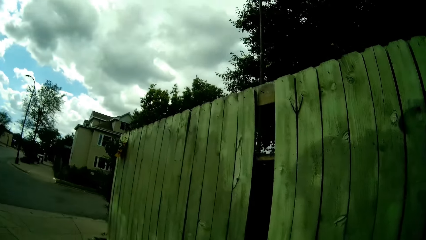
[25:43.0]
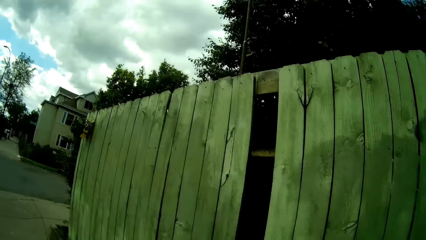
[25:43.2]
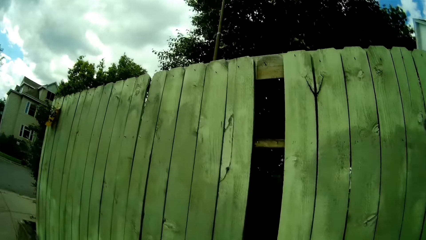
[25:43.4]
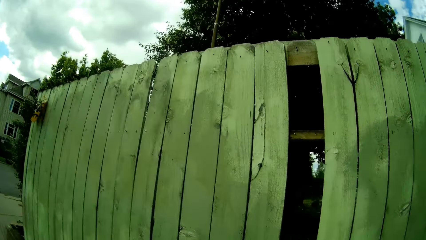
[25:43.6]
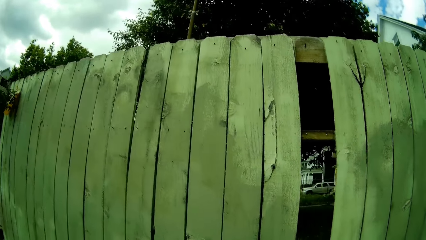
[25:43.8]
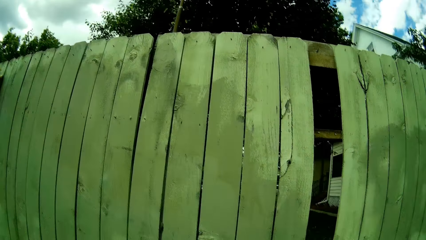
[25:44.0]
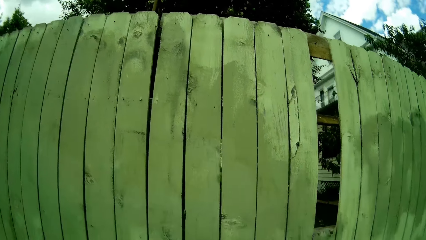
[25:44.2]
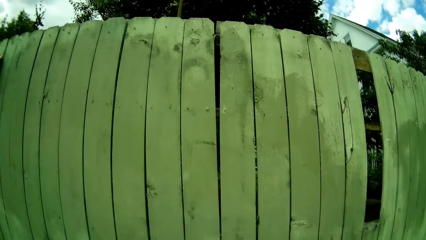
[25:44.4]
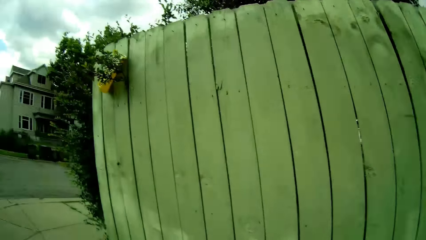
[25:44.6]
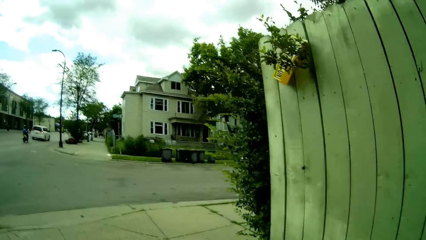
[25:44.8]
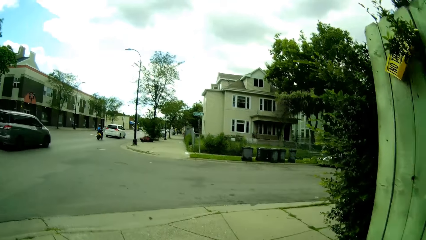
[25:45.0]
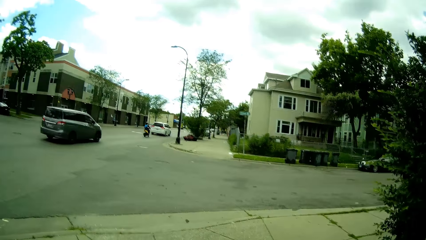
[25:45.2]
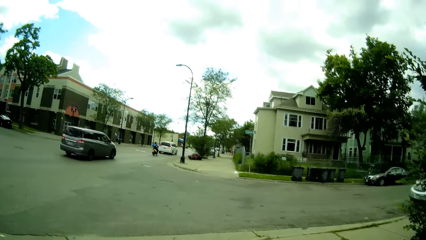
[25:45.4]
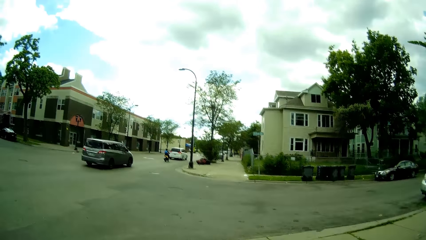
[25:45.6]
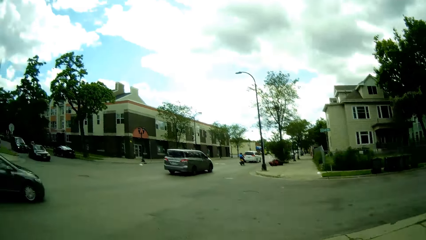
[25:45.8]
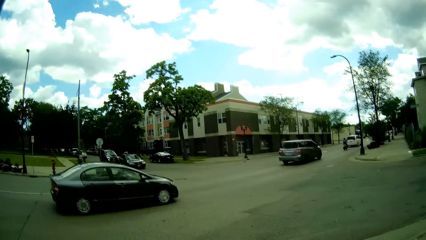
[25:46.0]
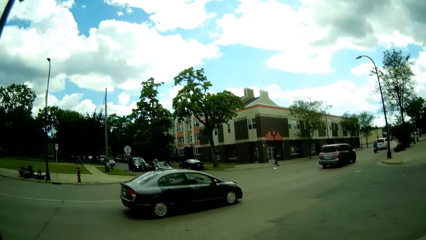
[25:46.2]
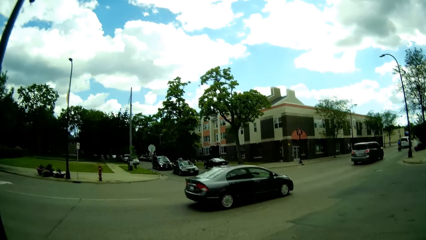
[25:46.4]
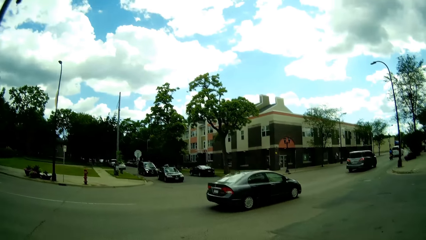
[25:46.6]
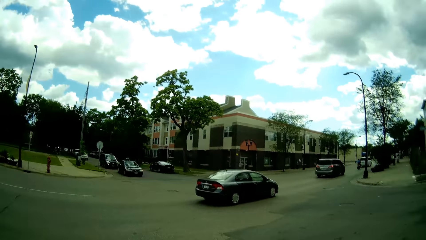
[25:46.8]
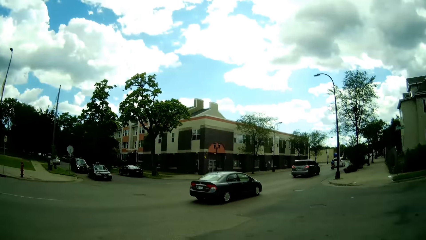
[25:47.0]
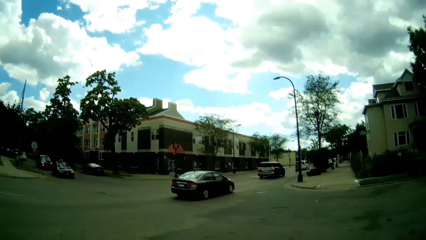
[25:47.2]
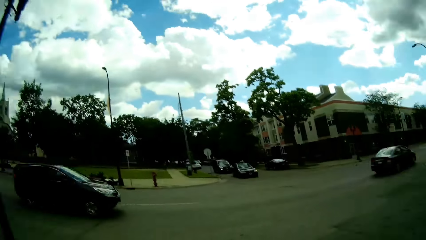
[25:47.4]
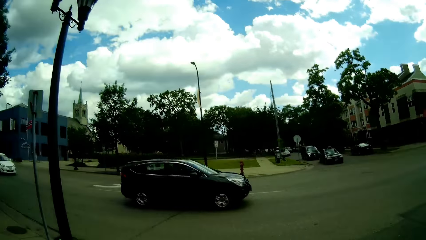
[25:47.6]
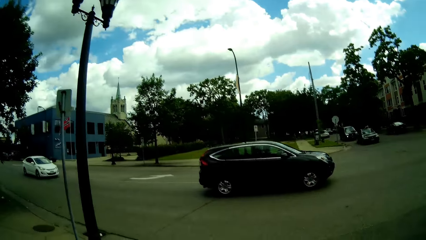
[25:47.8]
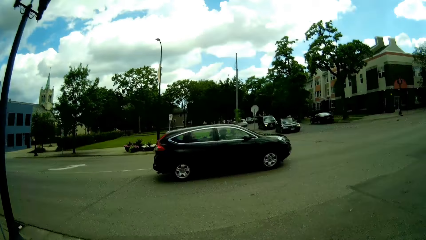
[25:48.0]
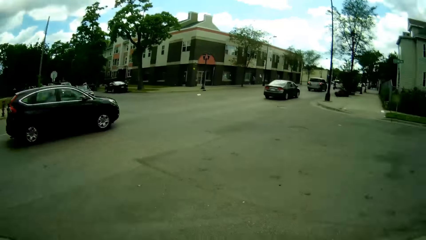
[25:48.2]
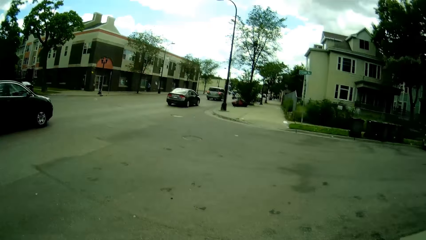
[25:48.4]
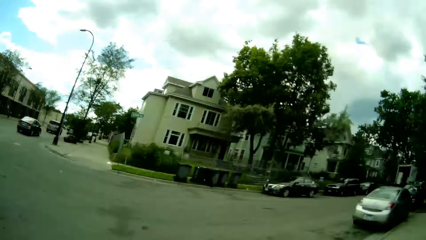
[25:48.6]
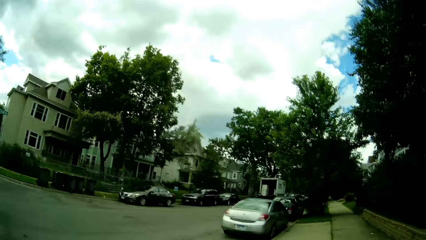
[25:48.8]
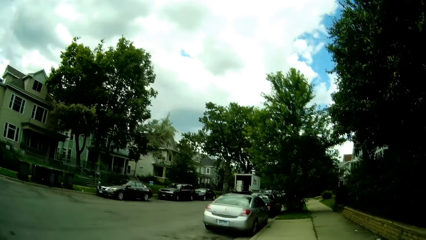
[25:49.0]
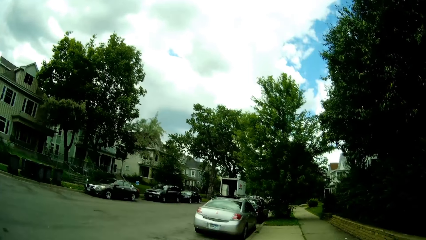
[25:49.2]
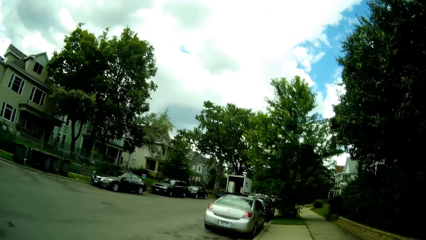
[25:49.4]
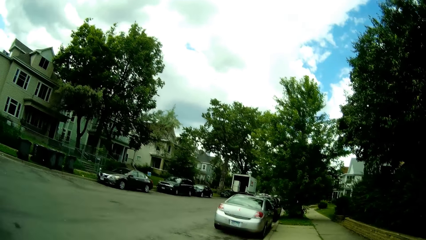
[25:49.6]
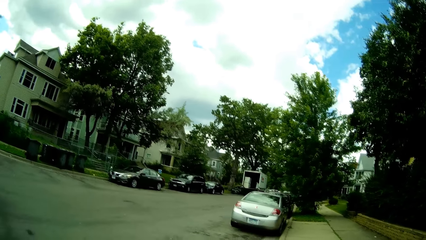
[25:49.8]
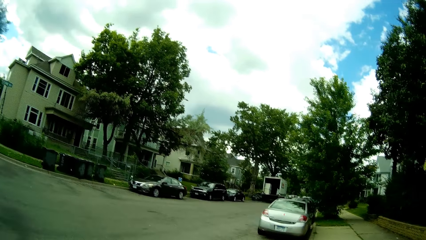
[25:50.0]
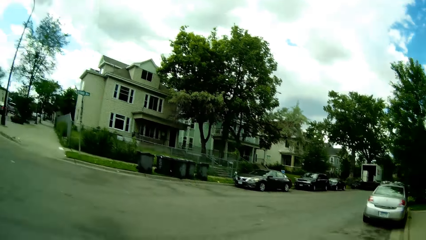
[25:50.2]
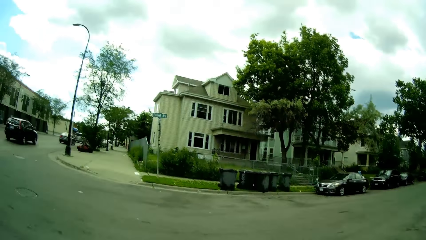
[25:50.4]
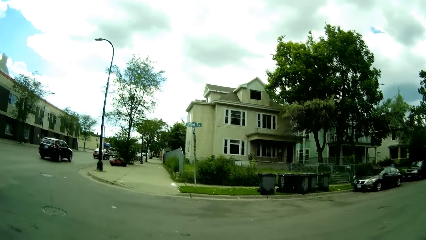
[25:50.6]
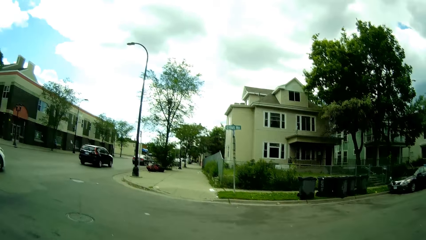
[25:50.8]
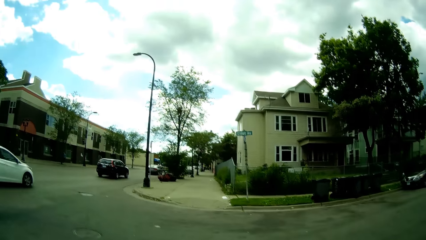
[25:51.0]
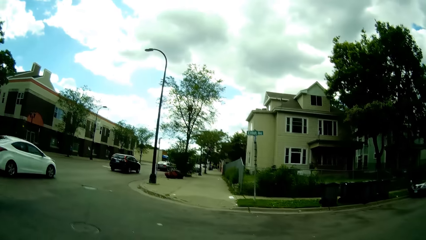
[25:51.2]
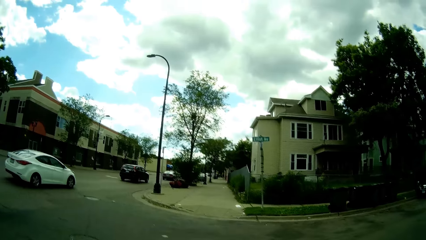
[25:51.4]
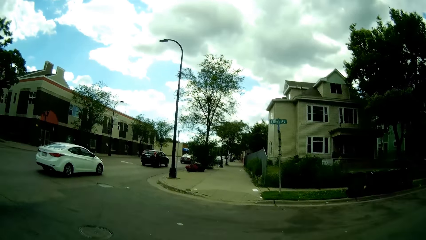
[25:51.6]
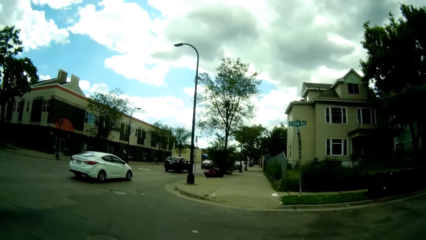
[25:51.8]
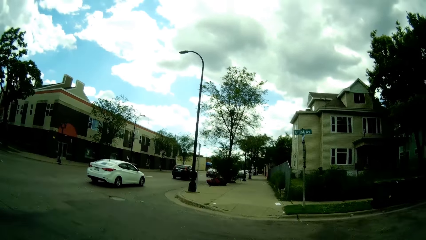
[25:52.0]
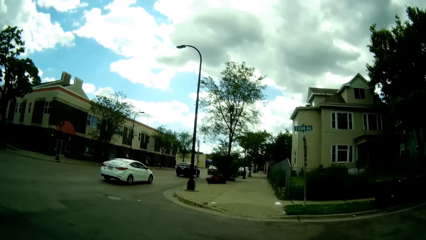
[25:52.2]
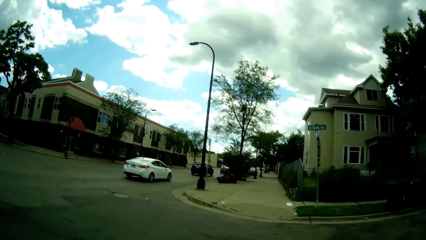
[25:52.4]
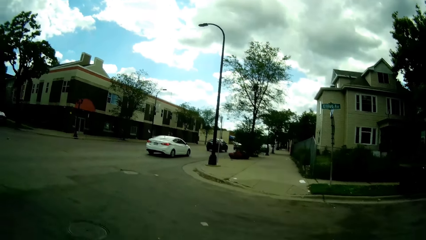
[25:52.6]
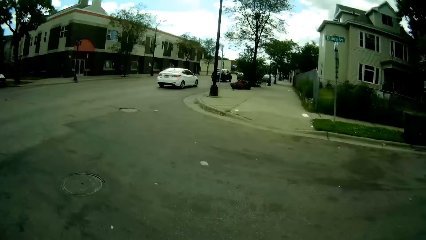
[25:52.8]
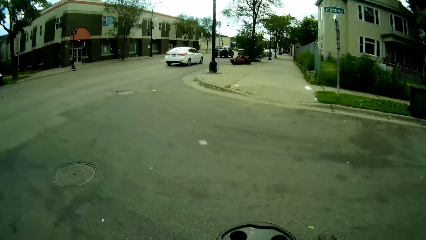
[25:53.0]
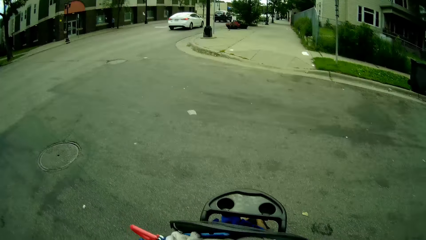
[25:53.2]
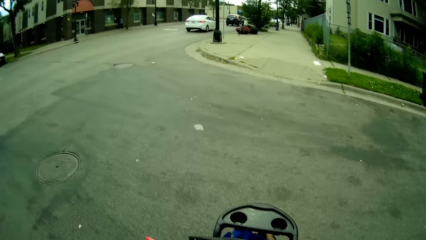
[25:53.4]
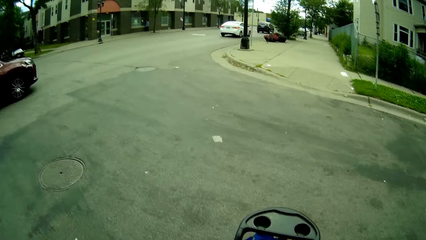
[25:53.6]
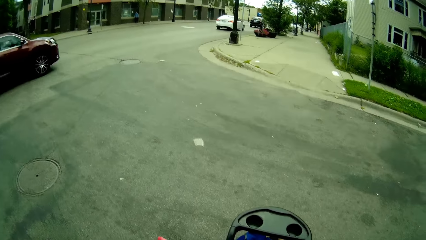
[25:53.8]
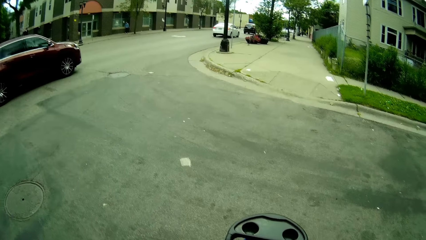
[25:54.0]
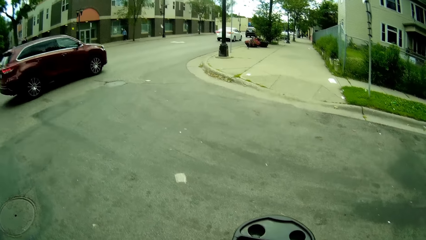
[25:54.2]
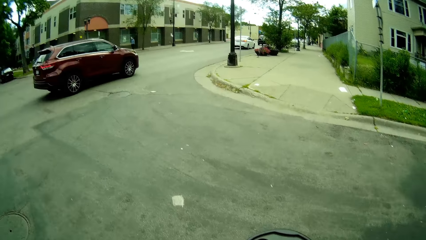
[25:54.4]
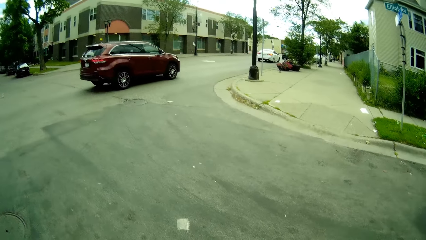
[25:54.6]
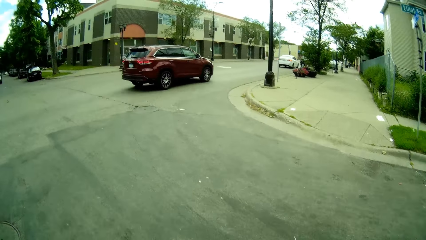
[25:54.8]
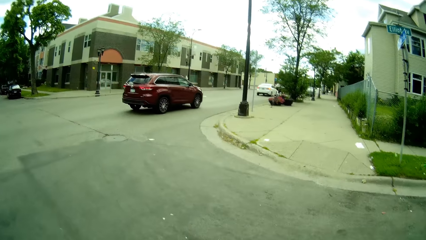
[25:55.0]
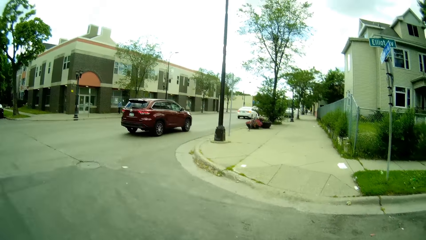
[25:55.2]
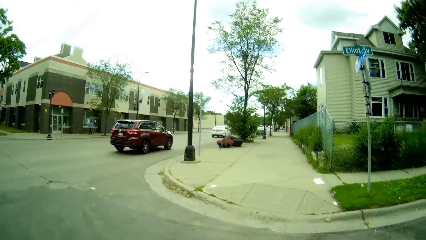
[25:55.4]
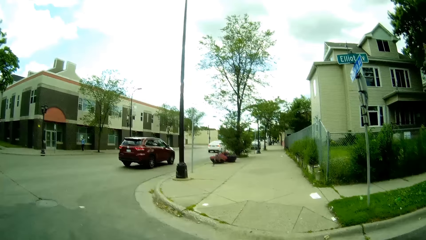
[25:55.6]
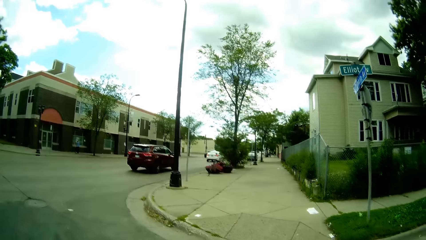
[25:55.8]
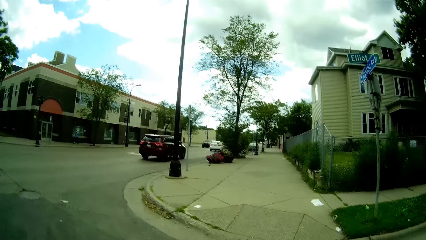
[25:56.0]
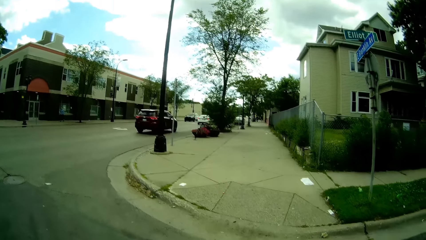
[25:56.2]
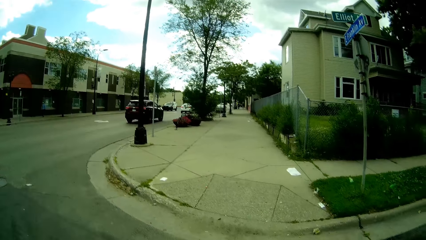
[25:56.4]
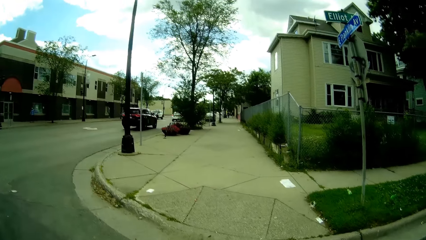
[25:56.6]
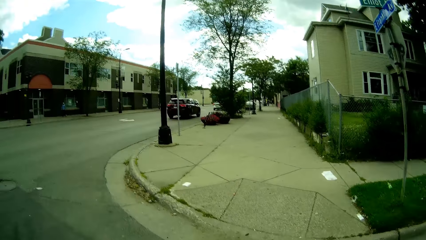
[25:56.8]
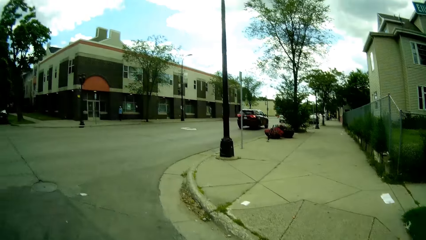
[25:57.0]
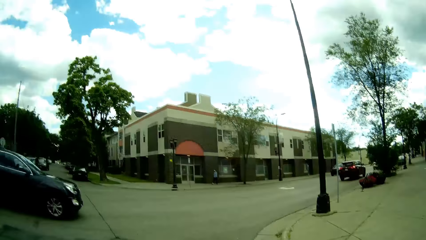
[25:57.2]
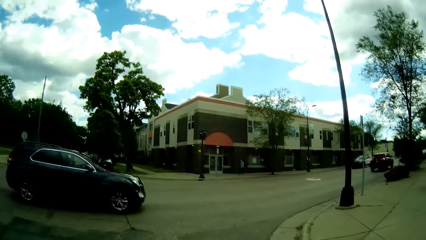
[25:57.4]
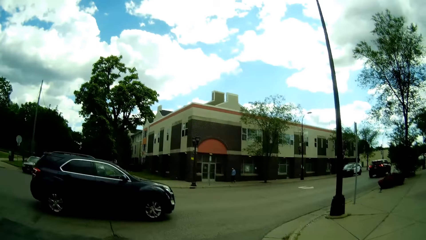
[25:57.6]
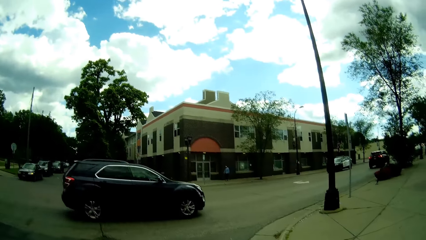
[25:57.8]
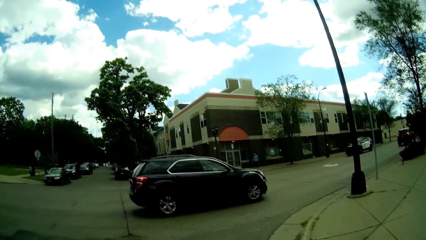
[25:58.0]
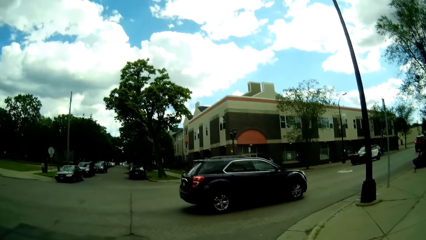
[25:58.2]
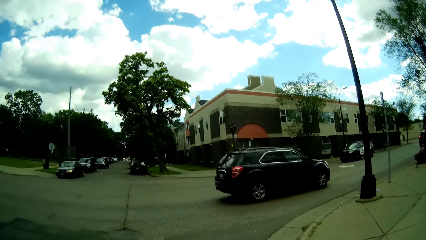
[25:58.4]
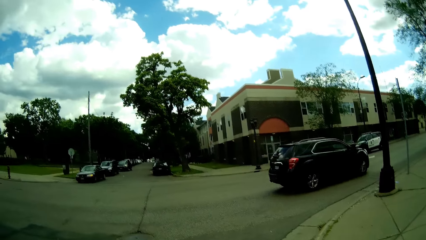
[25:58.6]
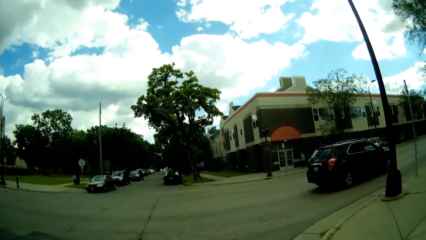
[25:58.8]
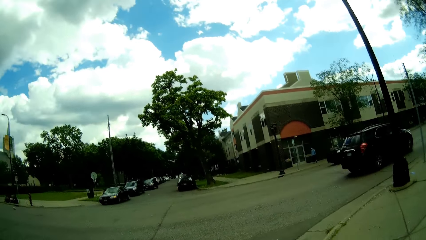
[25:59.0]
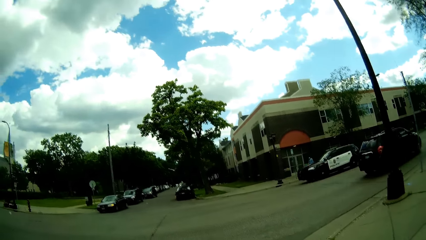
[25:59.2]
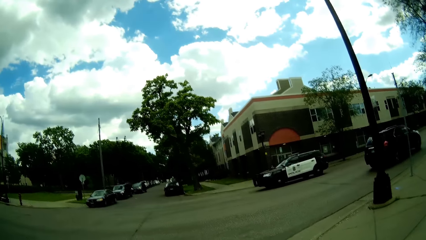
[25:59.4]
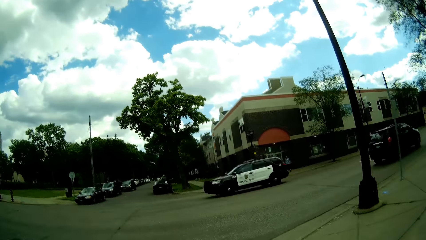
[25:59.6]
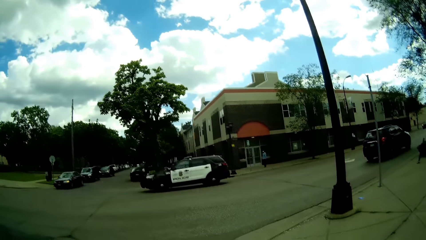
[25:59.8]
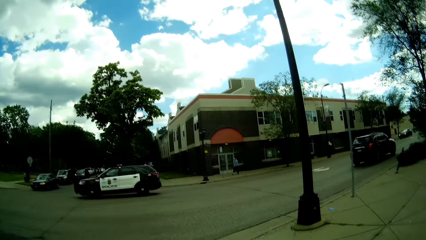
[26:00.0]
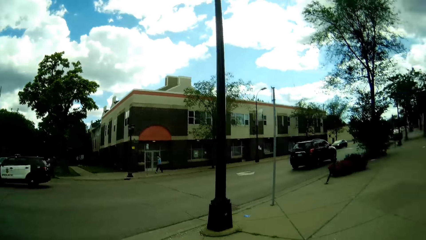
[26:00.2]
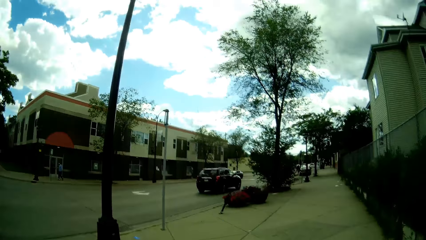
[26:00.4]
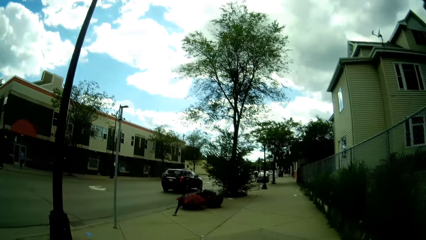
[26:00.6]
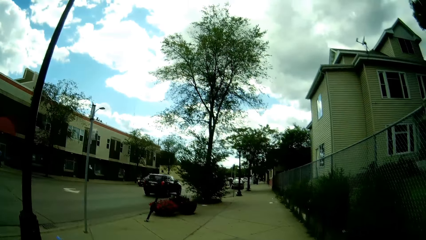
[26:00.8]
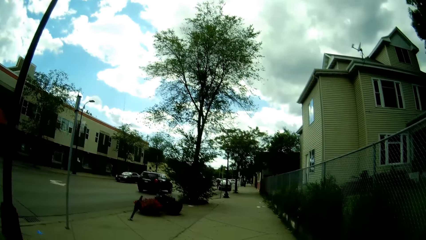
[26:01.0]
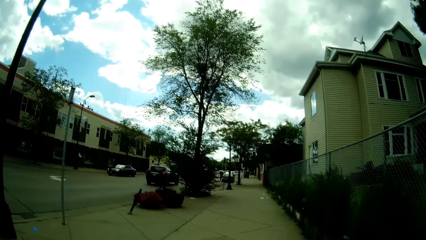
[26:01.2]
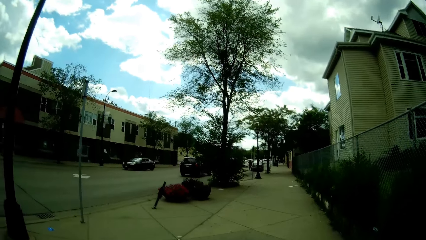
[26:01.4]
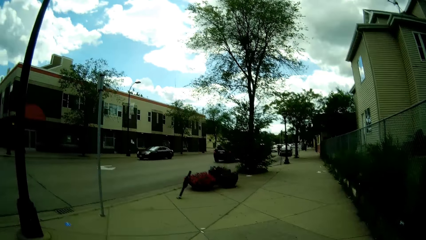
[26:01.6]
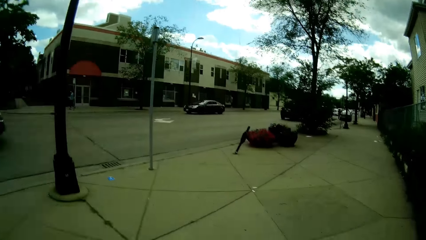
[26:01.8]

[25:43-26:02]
The camera wearer talks to the boy. They look at both sides of a road. They cross to the other side of the tarred road. They talk to the boy.
